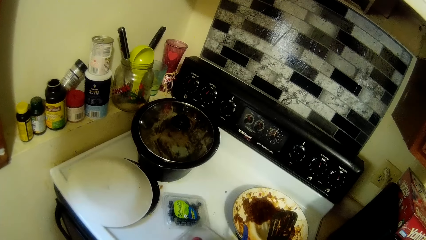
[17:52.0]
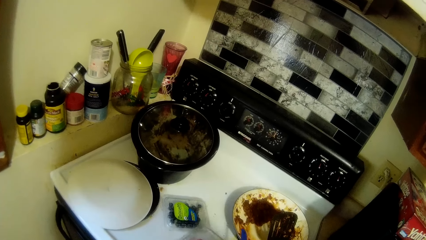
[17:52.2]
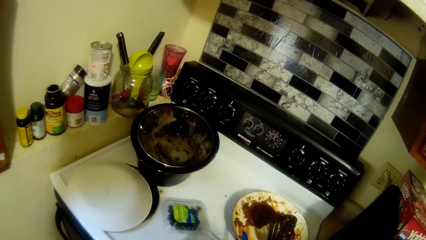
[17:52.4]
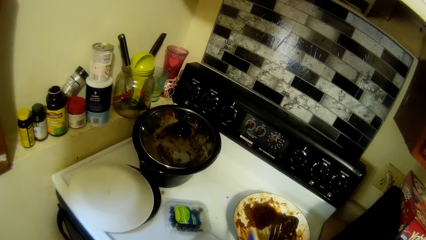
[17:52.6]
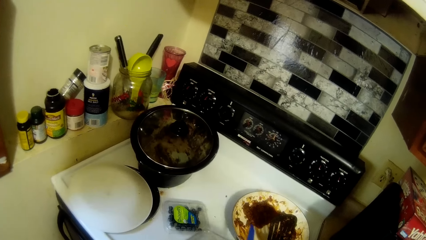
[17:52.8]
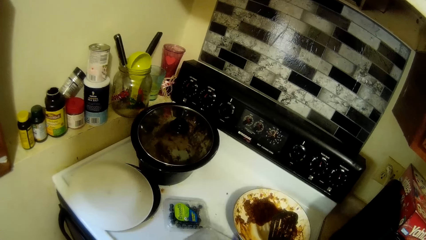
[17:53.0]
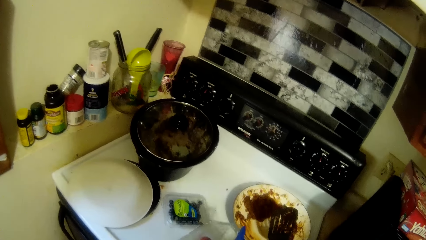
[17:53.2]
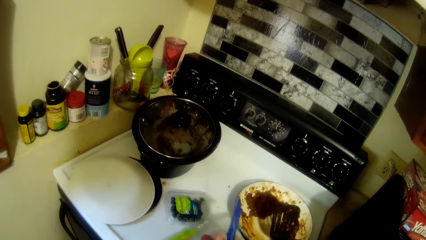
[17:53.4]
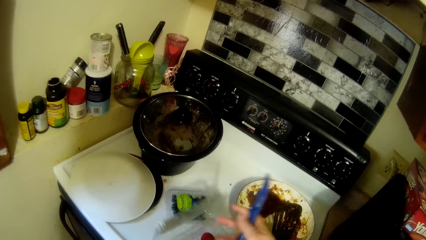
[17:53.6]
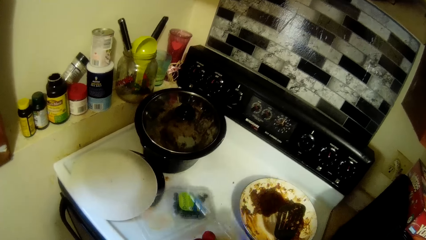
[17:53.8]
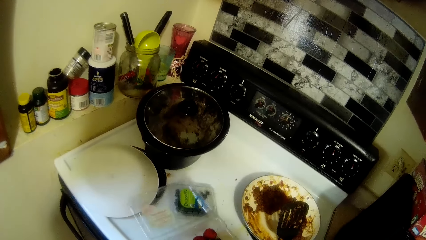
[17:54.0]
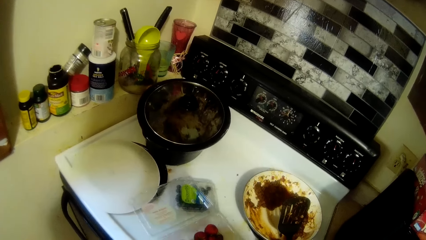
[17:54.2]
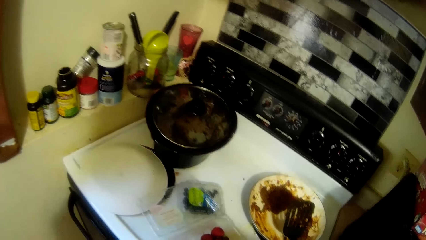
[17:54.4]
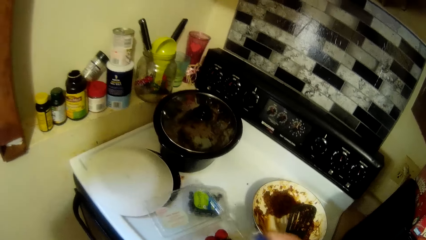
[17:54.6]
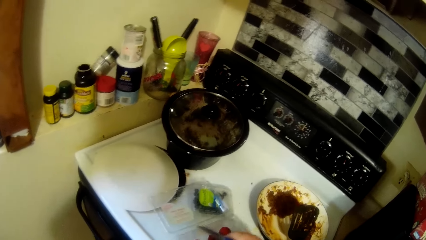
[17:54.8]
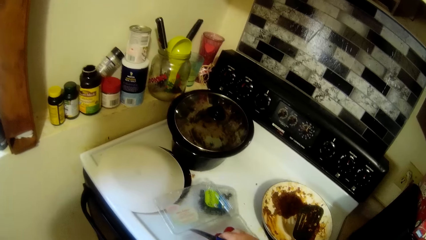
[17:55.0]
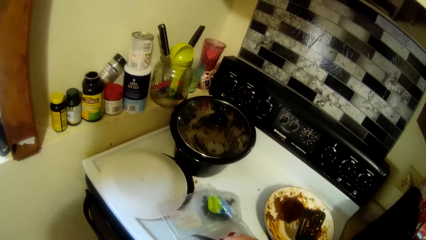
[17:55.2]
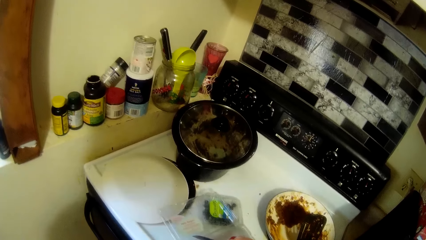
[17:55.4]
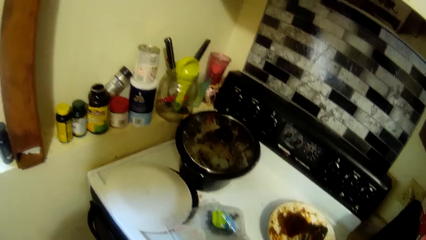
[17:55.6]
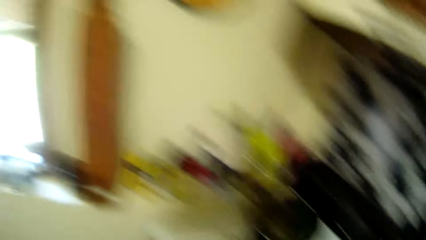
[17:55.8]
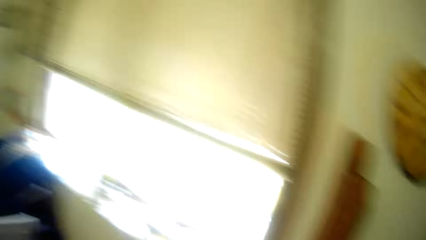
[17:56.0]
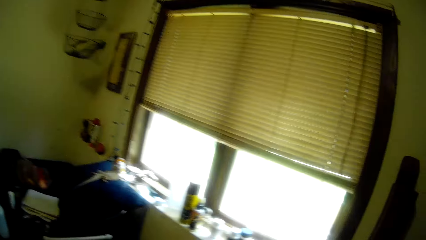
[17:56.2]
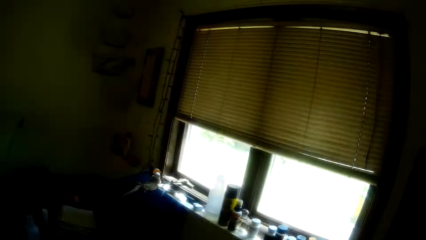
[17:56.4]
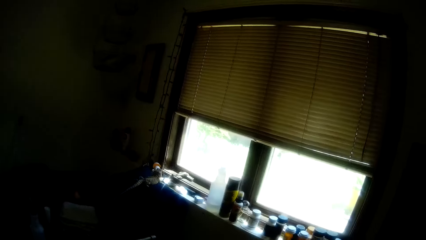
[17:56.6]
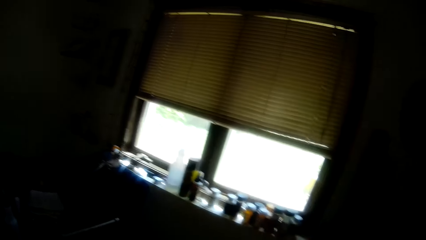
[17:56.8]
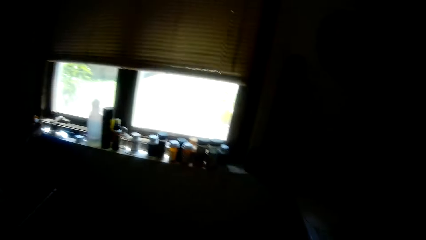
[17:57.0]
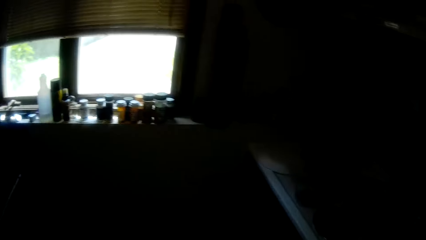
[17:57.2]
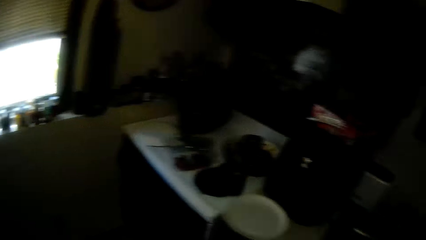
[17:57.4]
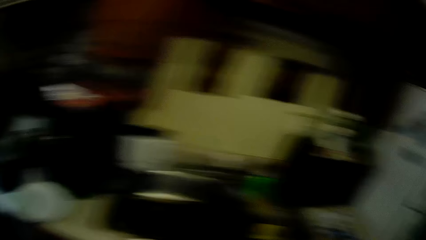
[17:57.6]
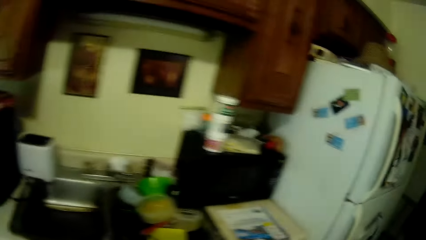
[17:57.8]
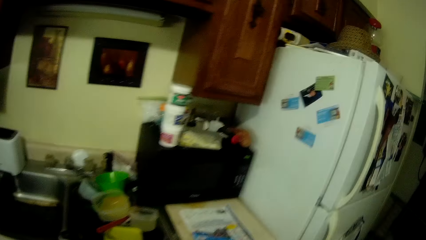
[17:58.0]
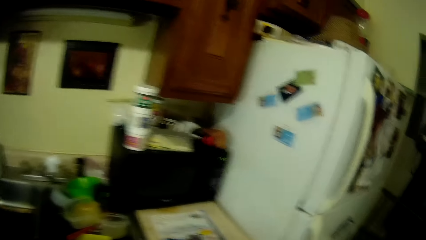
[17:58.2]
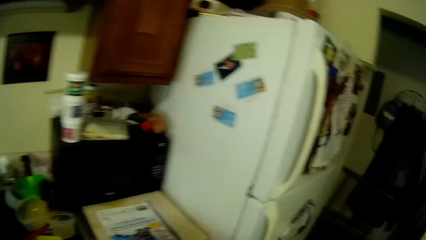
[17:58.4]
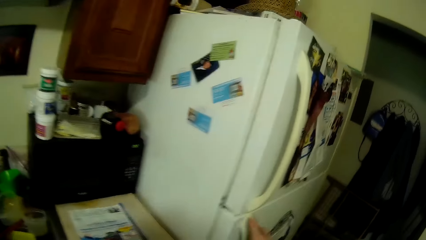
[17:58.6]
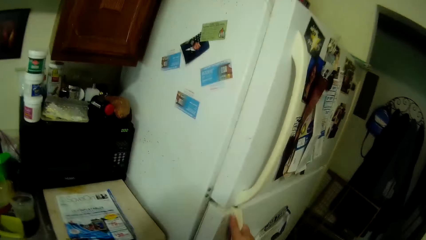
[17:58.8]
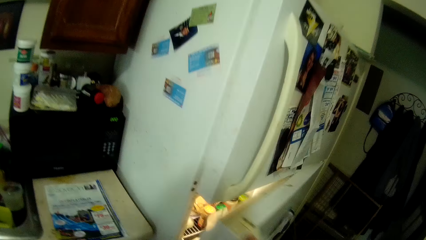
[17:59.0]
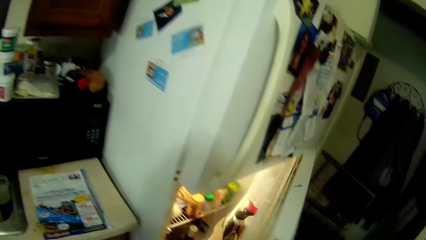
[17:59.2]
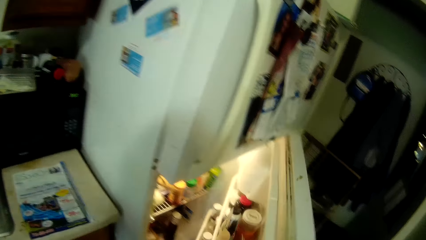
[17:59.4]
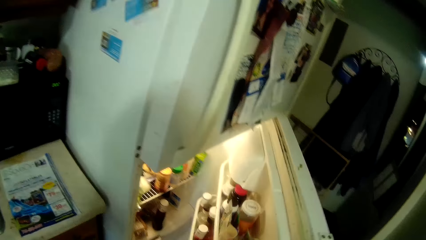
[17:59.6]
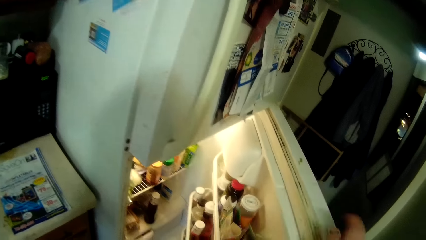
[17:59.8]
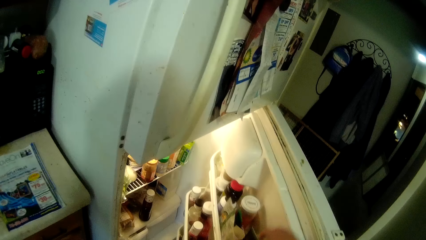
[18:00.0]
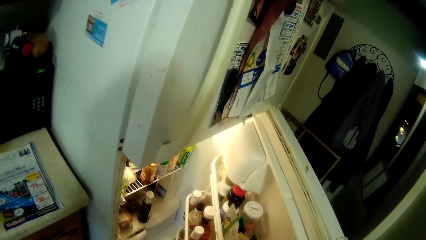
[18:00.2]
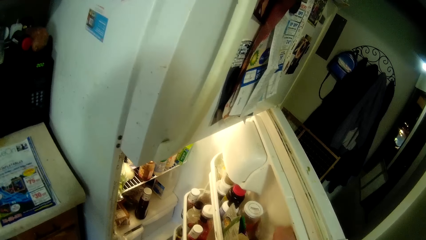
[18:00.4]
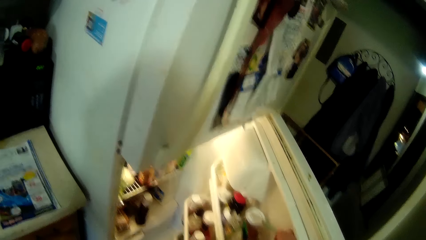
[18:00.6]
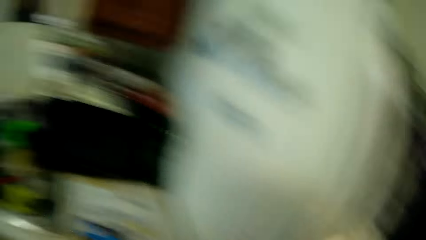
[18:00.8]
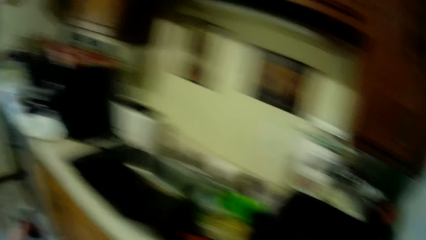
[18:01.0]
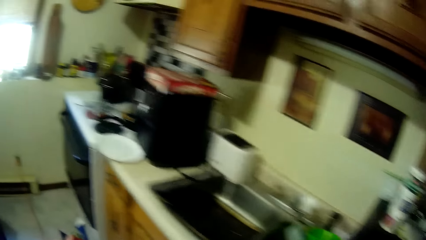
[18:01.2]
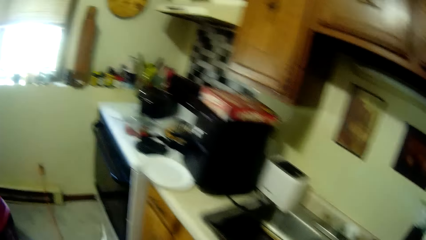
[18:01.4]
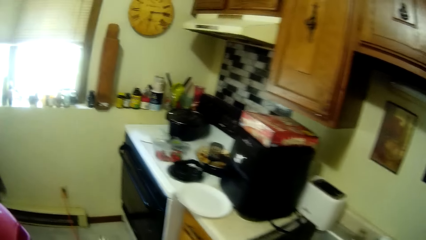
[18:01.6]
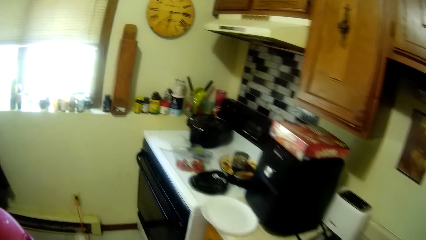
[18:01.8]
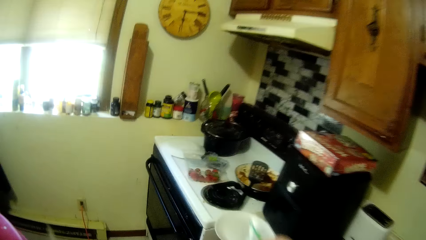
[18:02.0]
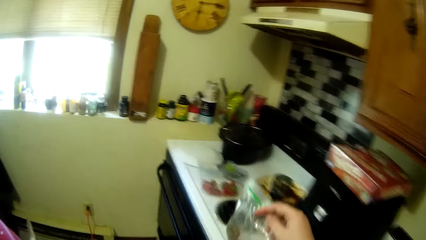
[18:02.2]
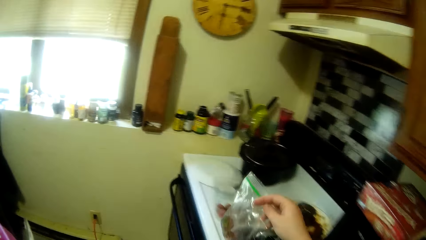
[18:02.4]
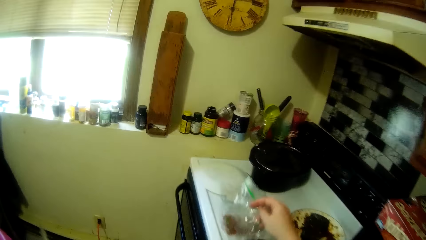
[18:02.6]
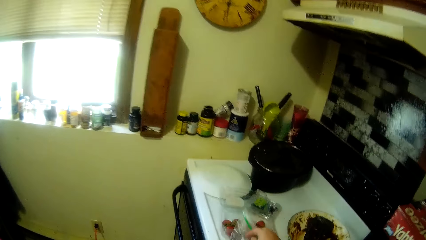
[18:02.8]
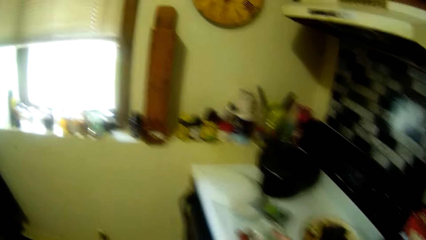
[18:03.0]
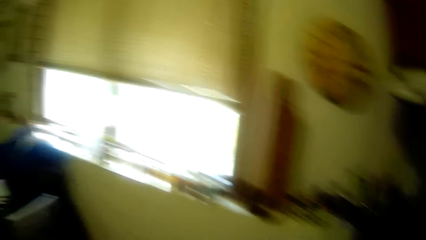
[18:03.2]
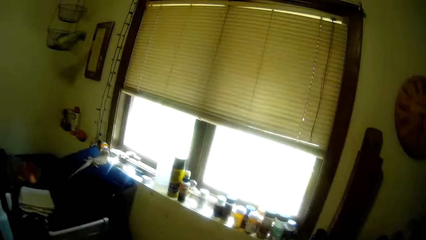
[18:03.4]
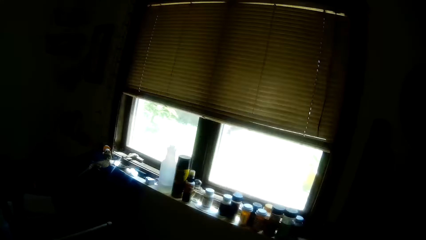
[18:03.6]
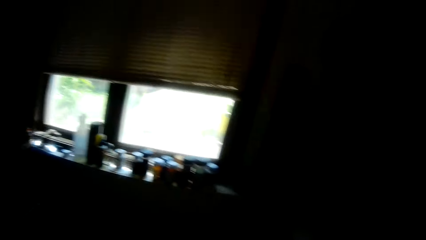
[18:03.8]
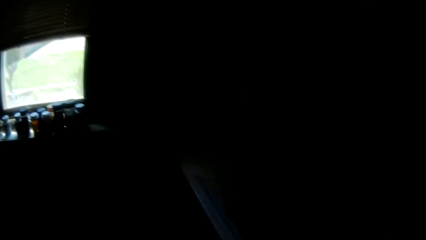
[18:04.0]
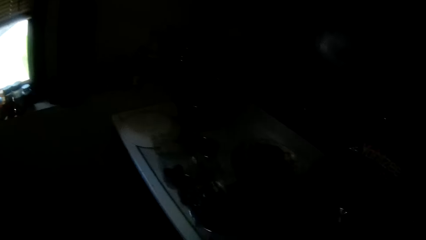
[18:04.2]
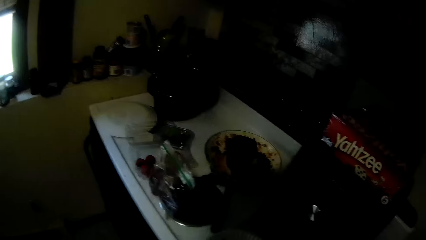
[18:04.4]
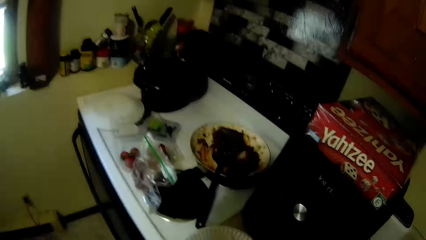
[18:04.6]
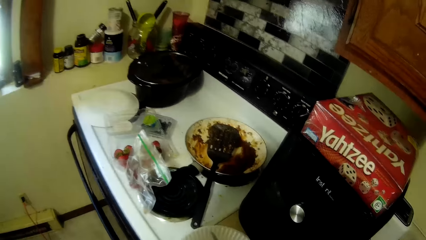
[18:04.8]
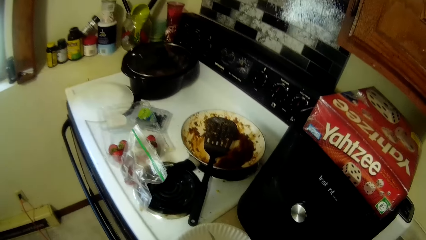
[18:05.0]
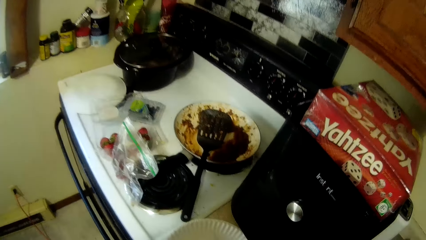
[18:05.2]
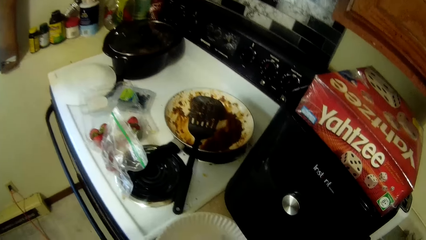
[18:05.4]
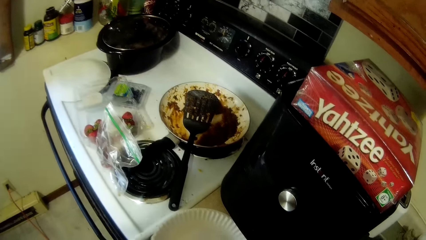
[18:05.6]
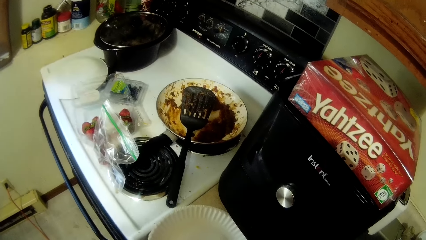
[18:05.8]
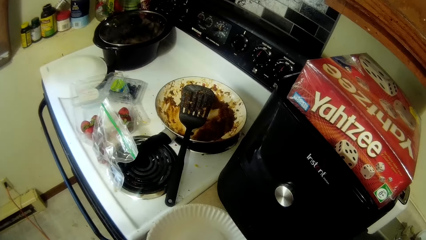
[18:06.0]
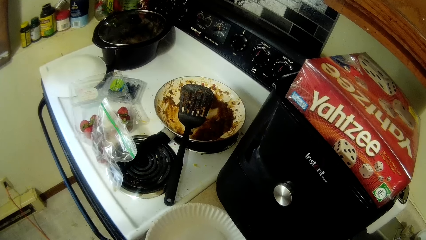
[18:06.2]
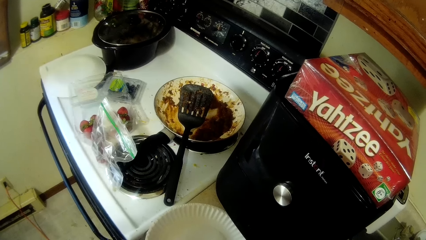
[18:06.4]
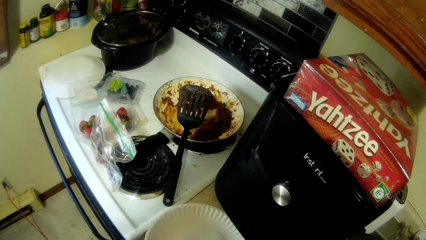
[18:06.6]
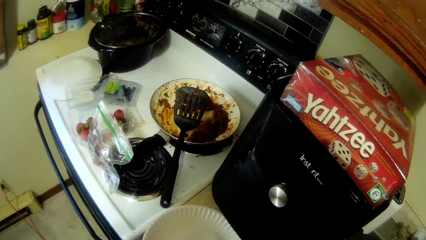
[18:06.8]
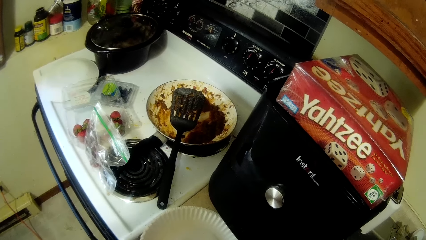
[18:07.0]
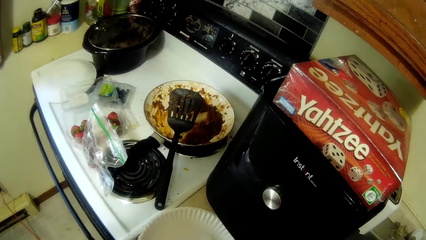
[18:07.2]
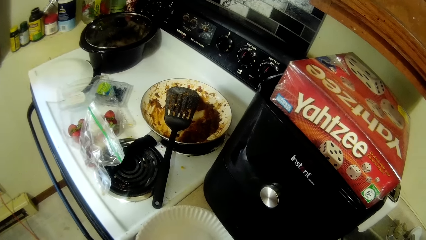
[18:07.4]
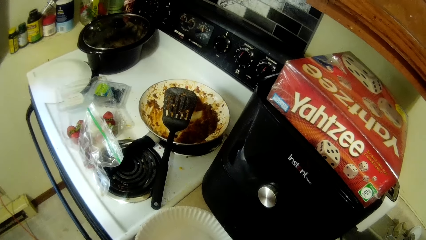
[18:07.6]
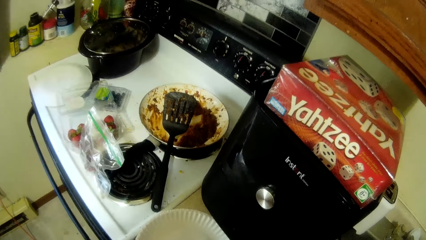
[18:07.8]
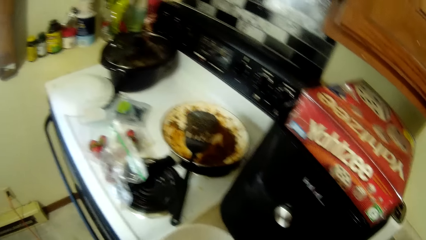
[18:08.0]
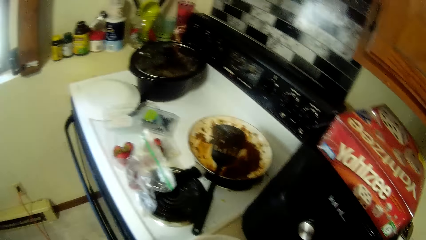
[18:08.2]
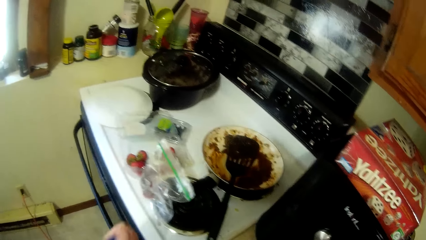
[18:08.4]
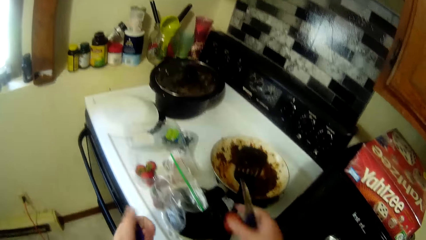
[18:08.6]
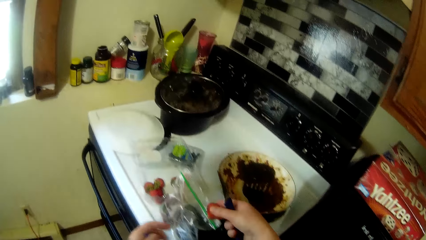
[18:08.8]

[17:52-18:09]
The camera wearer opens a plate. They look at the strawberries. They pick a strawberry in the pack. They walk around. They open the fridge. They pick a zipper bag with something in the fridge. They walk around. They put the zipper bag with something on the cooktop. They walk around. They look around.
